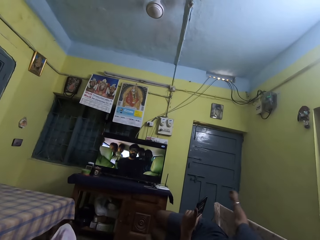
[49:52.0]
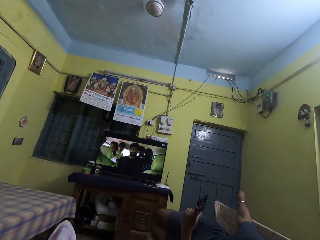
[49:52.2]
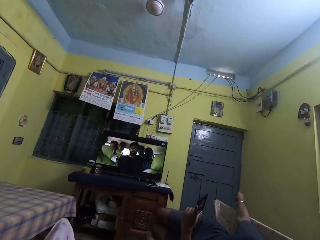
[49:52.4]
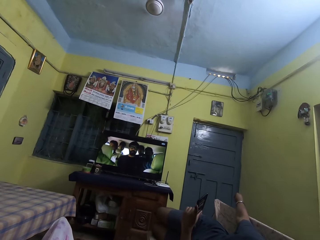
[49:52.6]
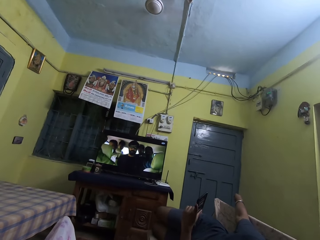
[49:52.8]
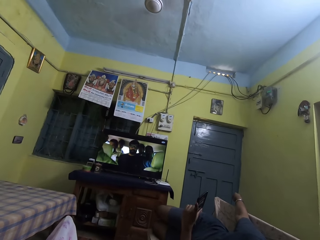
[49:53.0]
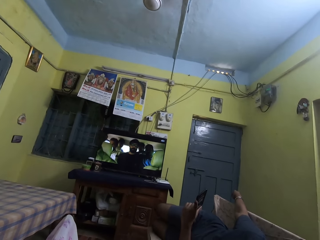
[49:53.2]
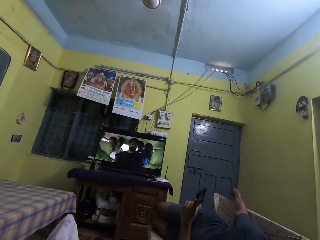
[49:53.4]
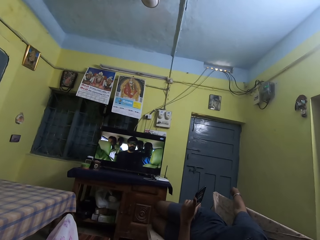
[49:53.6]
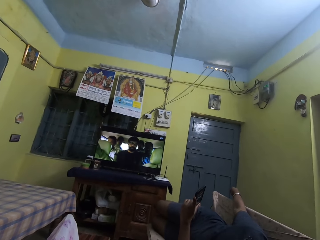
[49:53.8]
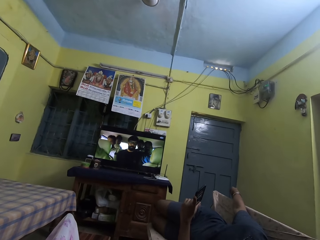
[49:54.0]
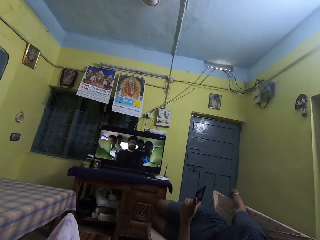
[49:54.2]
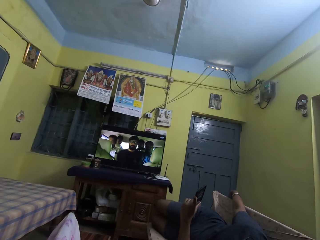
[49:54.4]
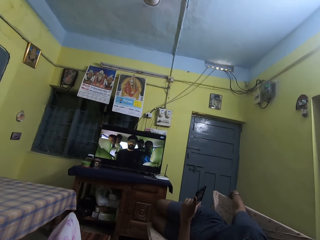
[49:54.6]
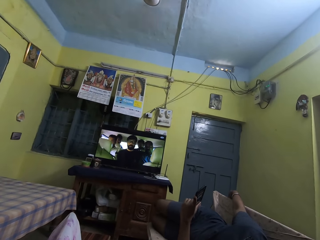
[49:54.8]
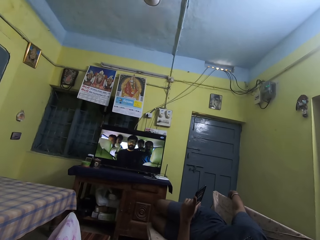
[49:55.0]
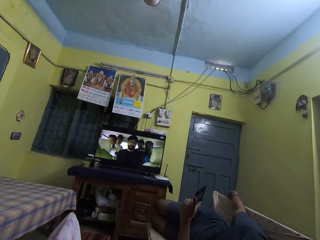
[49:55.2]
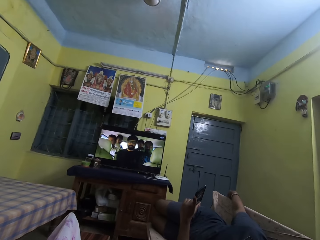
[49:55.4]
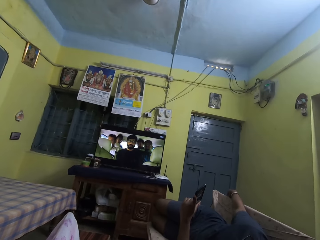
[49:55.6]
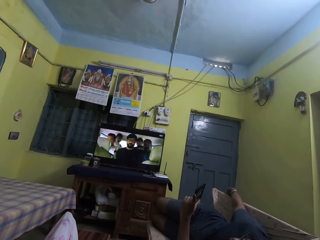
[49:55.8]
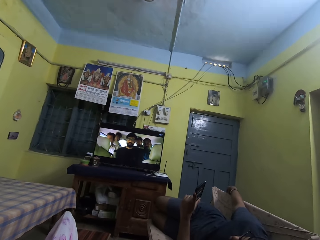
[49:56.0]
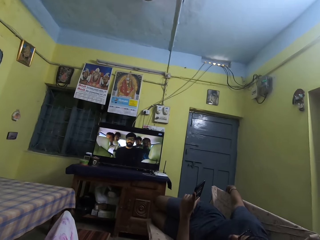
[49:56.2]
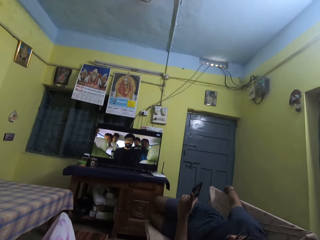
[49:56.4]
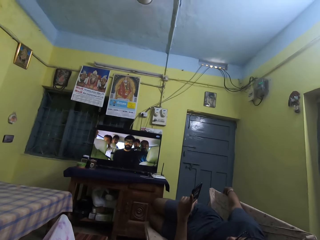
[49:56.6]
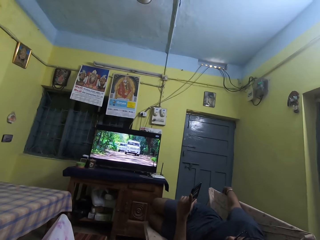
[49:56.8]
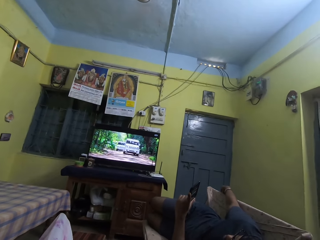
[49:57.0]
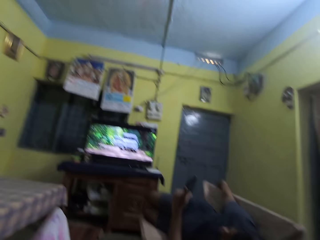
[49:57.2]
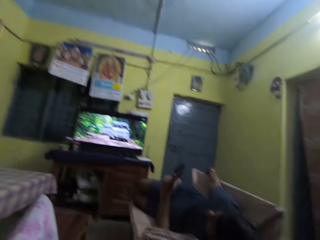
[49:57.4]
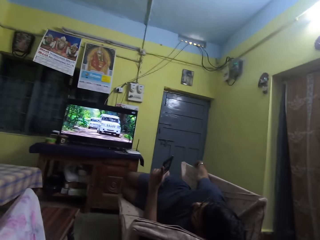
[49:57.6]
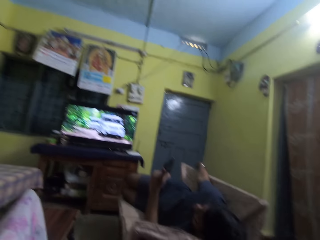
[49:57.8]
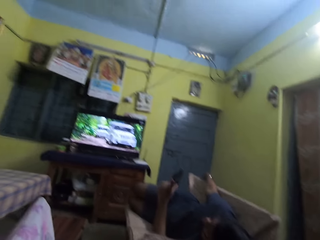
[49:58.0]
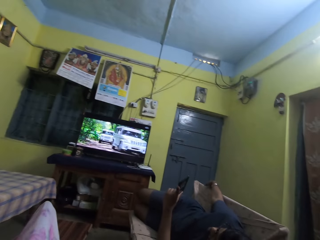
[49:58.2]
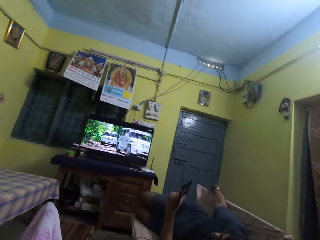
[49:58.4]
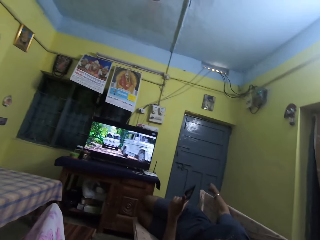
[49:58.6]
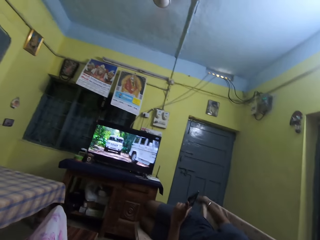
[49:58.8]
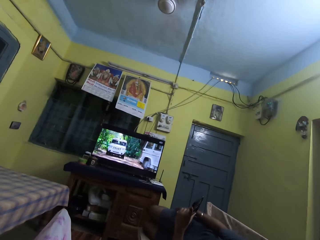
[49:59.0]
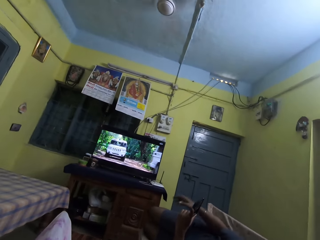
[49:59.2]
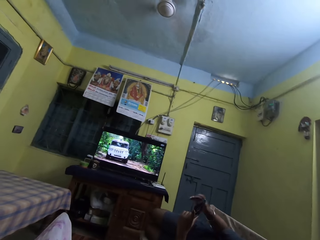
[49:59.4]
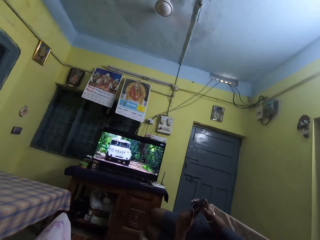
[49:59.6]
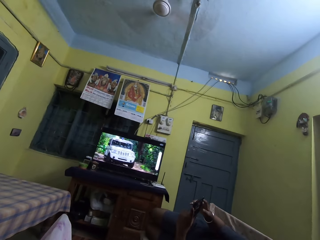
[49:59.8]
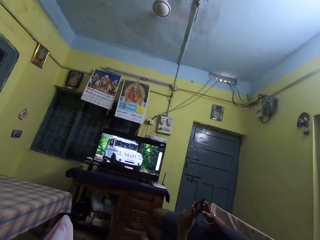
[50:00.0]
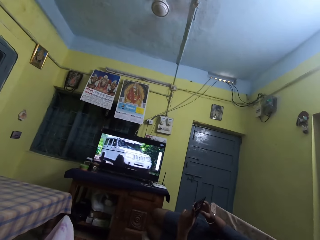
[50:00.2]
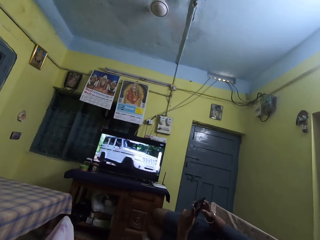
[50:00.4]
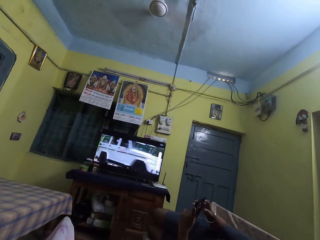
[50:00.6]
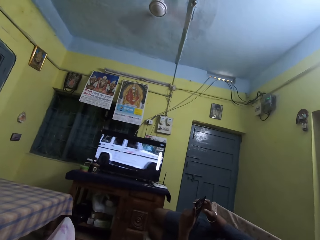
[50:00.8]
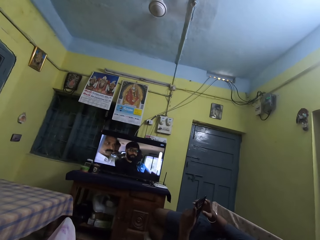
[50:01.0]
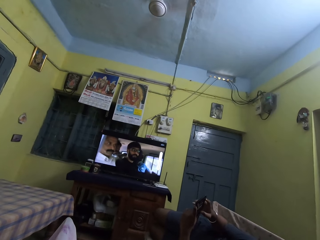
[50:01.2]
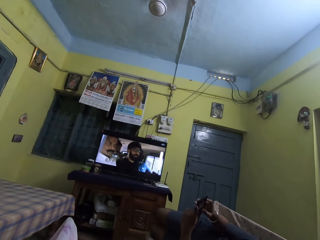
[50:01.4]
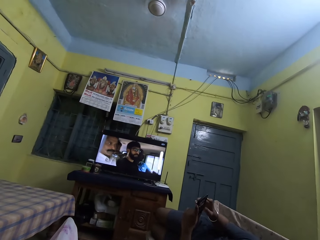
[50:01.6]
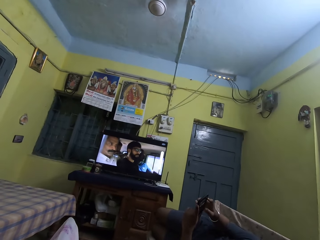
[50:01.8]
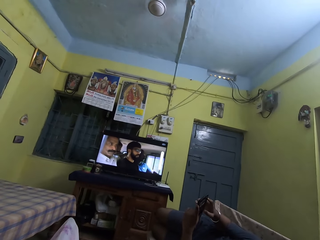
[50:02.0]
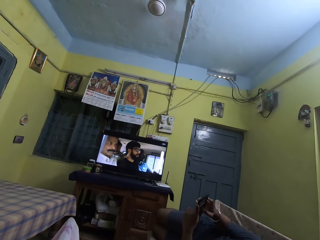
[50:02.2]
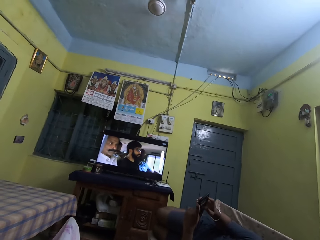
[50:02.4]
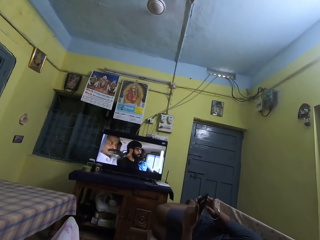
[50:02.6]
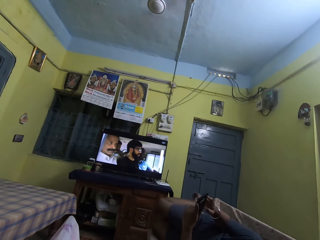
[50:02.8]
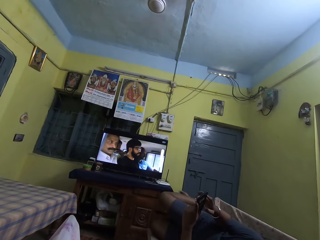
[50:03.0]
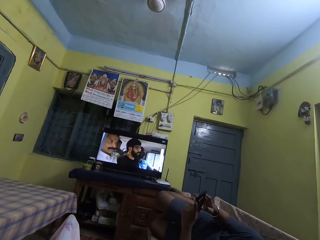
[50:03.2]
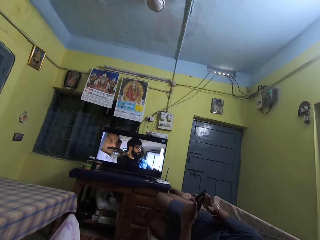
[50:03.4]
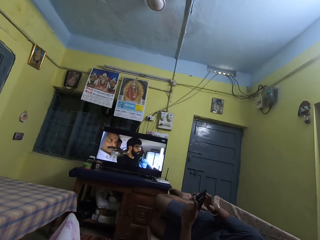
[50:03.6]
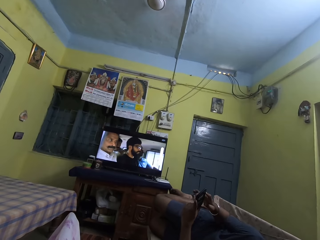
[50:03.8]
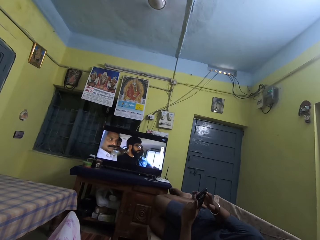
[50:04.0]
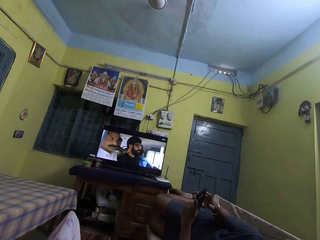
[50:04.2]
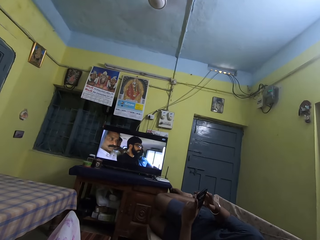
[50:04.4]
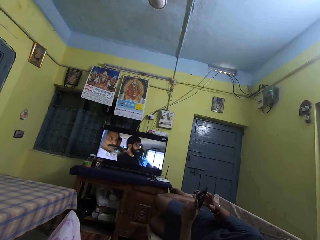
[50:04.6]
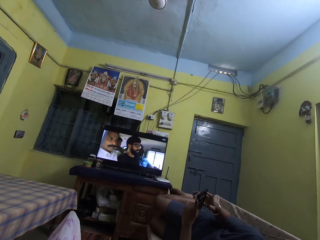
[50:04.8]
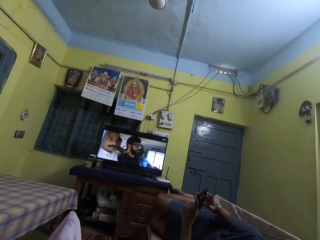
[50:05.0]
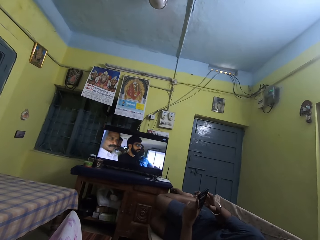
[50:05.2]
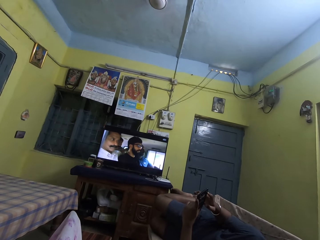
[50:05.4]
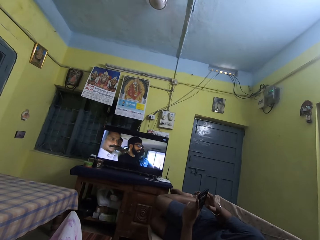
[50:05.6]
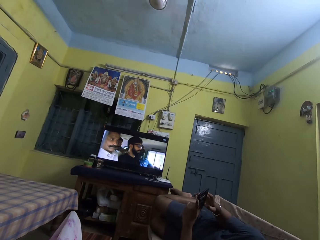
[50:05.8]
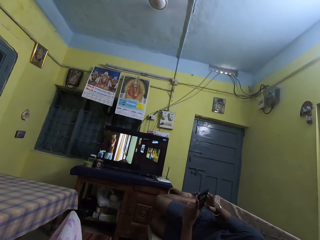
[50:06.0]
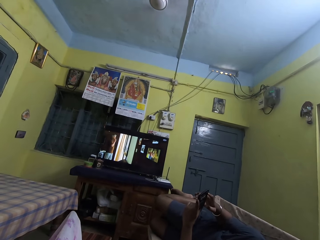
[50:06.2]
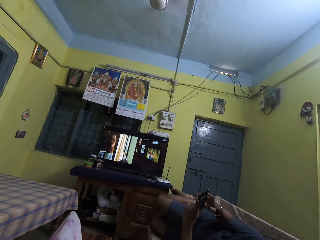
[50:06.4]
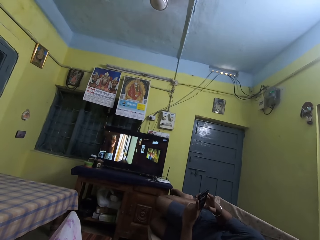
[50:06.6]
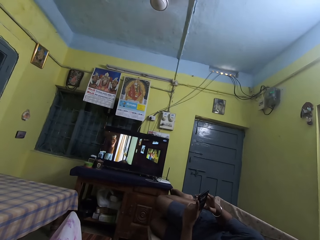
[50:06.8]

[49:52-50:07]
A man throws something on the floor with the right hand. The man places his right hand on a chair. The man watches a movie on a television. The man operates the phone with both hands. The man moves both legs.

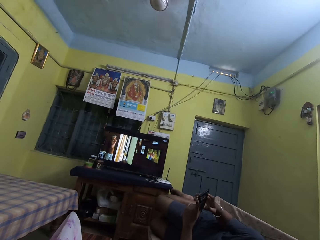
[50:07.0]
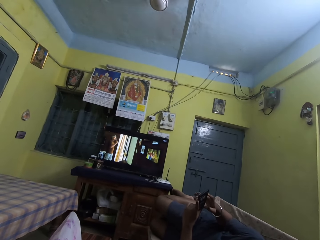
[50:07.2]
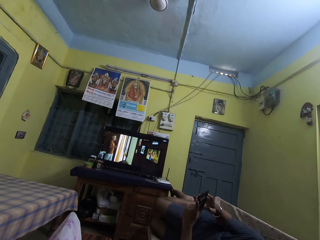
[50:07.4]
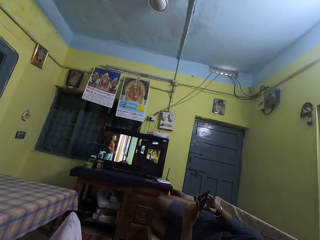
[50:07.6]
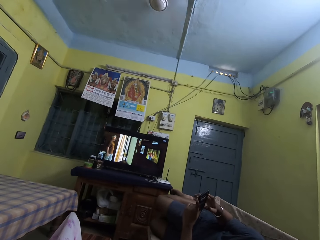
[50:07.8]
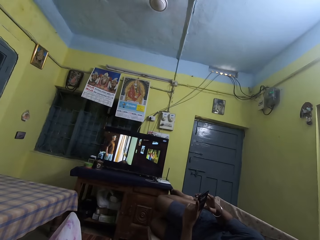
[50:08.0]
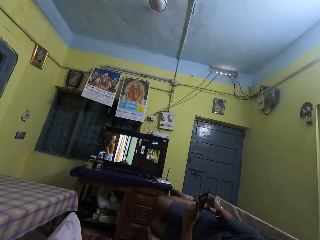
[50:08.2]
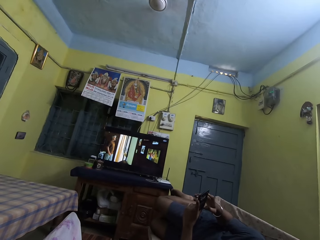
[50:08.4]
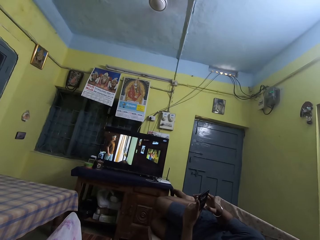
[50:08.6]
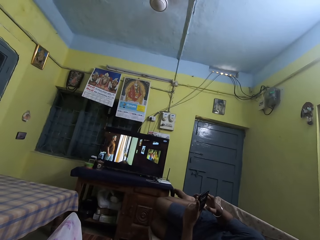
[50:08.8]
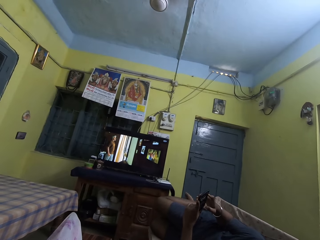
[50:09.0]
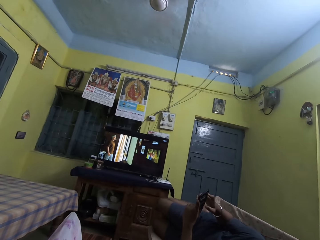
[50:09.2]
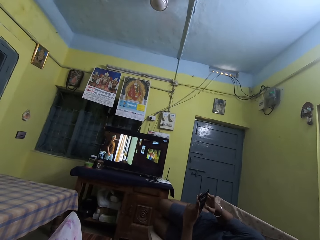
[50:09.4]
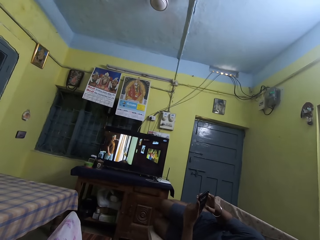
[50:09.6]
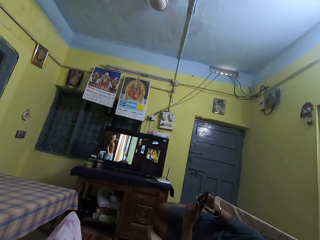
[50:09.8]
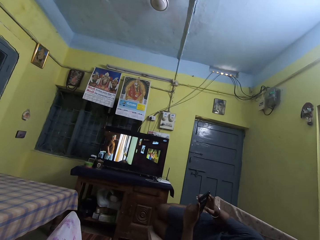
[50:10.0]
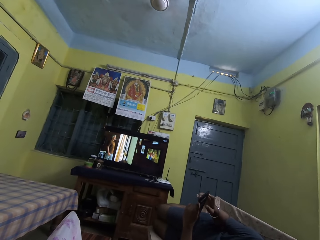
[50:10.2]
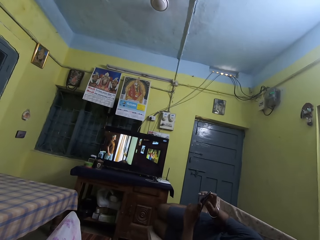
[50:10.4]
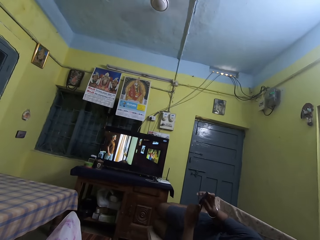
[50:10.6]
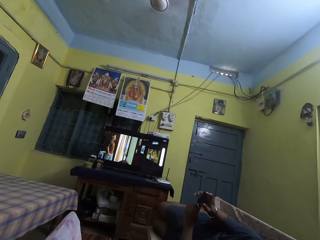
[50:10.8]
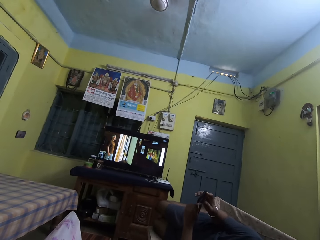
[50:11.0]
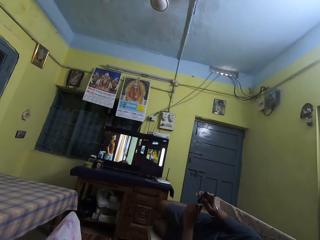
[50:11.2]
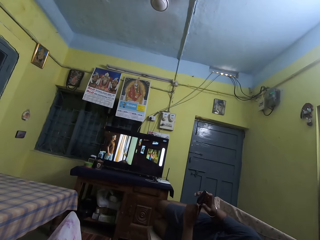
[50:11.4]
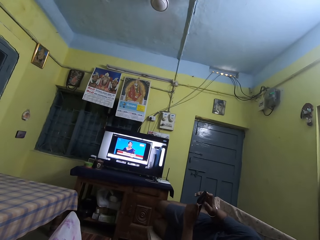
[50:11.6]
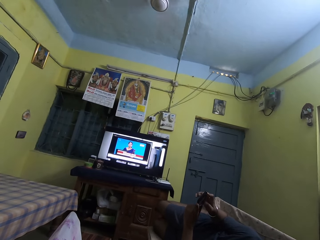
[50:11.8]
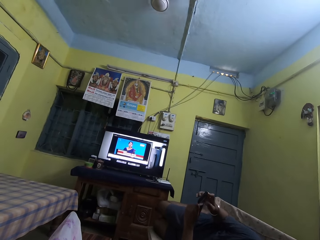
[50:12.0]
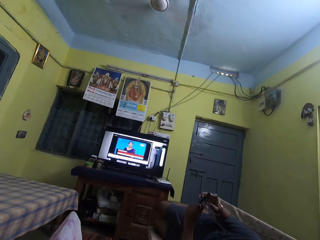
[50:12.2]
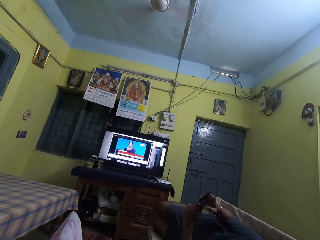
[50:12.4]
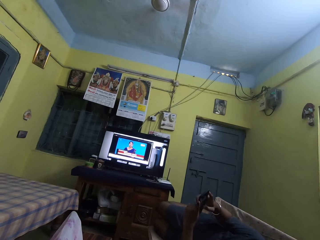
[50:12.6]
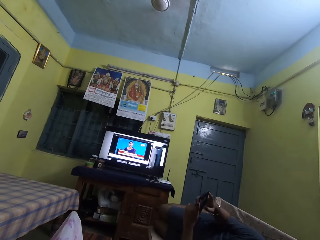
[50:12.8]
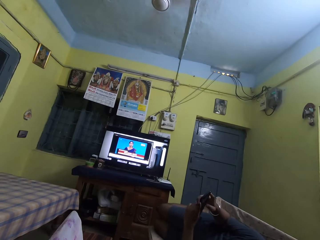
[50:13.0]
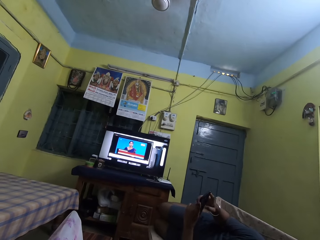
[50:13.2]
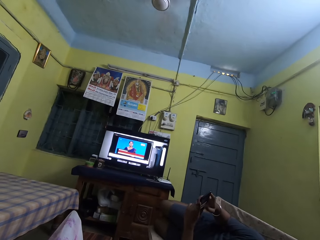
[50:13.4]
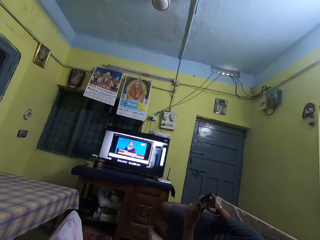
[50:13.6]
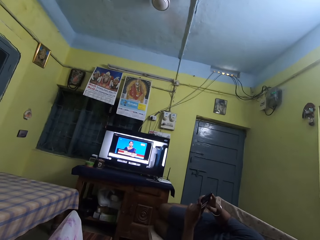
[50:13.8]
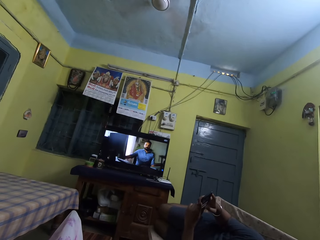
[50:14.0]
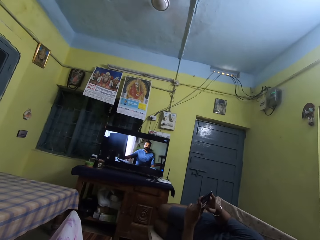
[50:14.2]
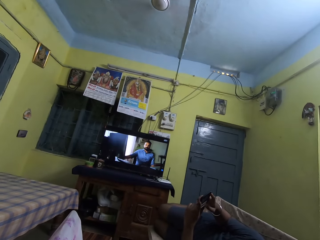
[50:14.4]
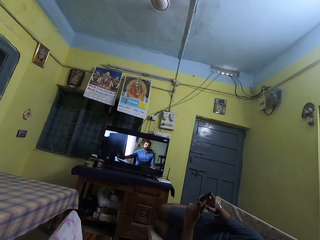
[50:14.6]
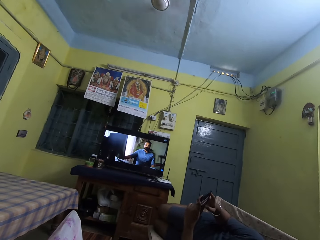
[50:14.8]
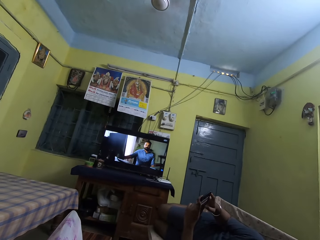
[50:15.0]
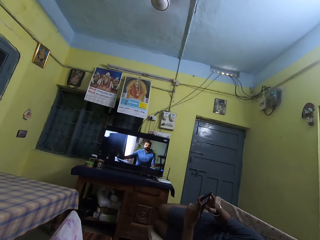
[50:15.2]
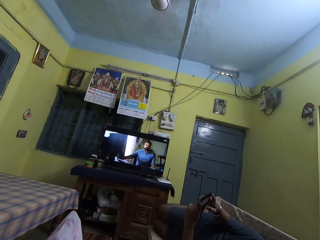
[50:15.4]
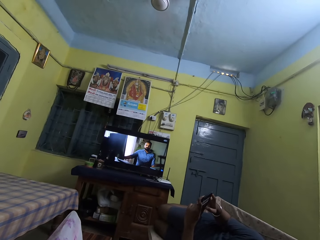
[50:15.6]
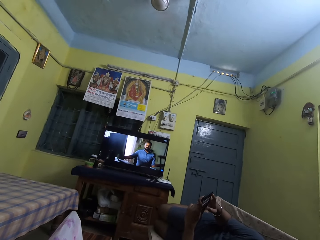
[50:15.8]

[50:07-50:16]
A man uses a phone.
